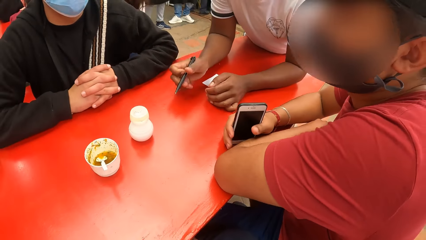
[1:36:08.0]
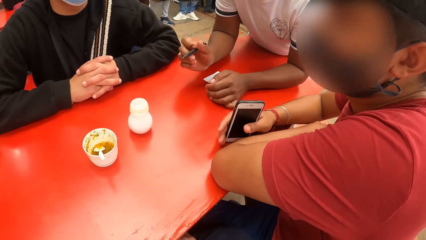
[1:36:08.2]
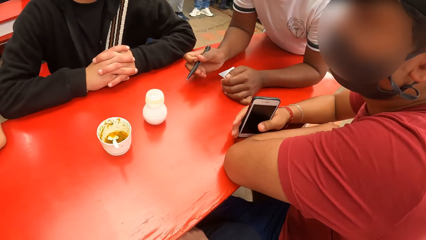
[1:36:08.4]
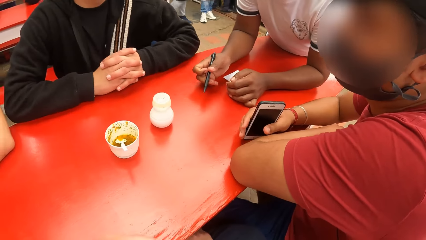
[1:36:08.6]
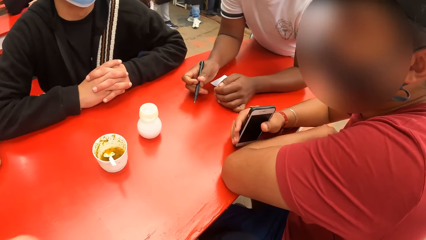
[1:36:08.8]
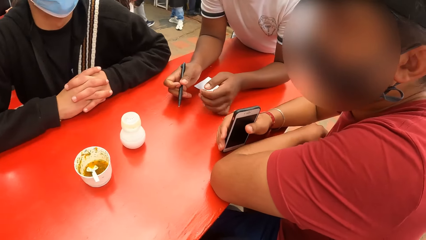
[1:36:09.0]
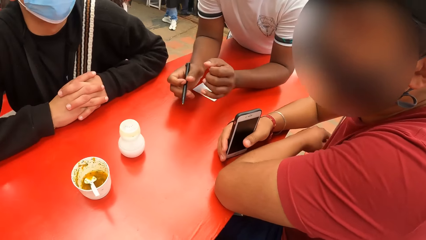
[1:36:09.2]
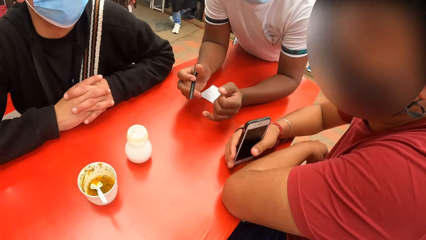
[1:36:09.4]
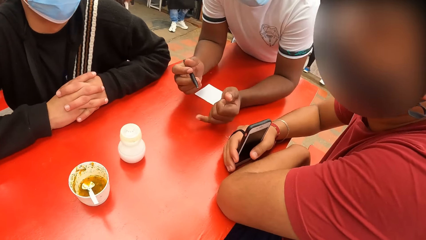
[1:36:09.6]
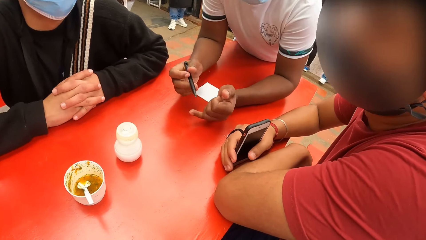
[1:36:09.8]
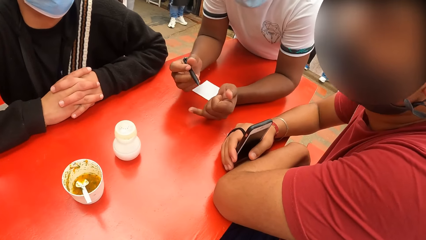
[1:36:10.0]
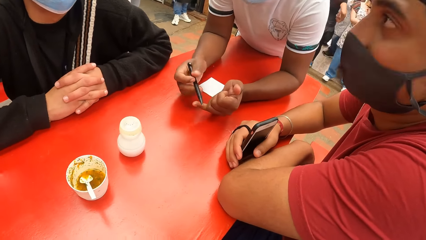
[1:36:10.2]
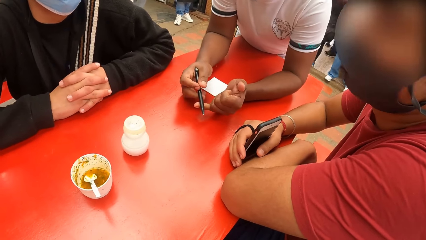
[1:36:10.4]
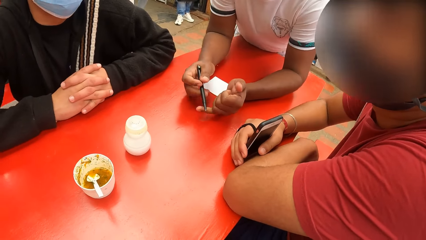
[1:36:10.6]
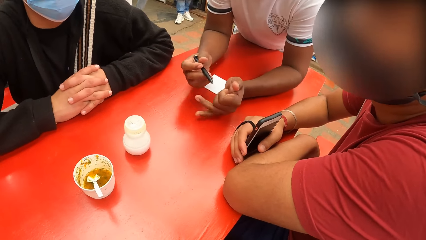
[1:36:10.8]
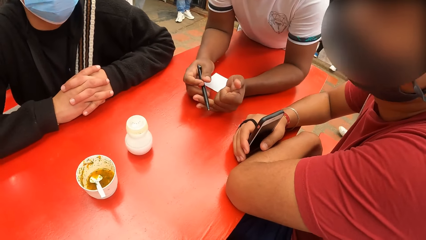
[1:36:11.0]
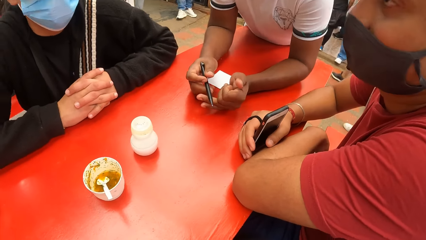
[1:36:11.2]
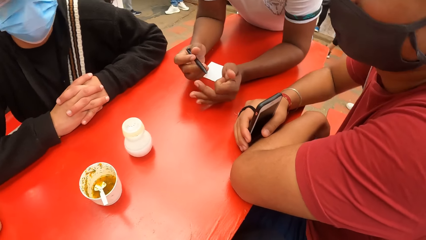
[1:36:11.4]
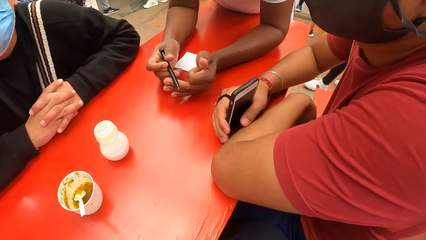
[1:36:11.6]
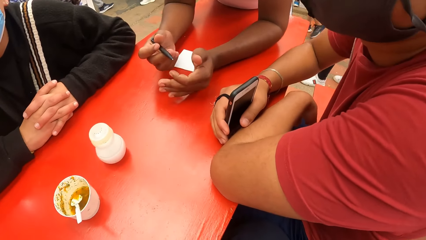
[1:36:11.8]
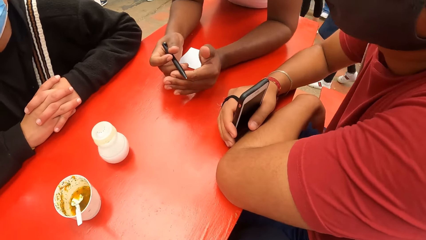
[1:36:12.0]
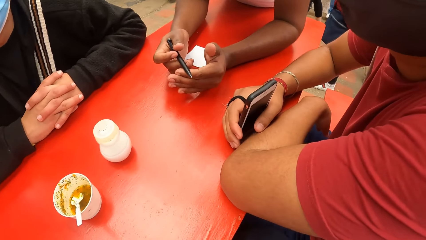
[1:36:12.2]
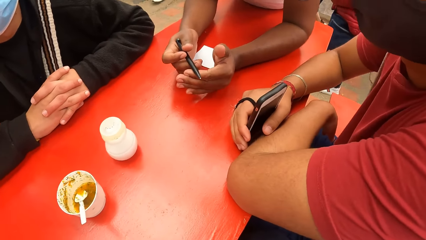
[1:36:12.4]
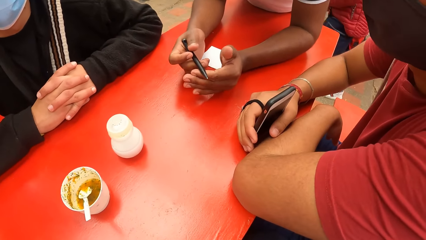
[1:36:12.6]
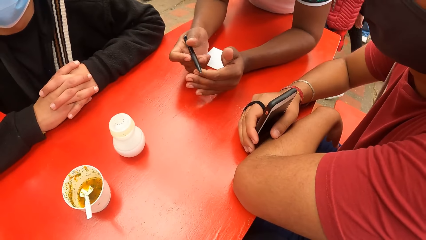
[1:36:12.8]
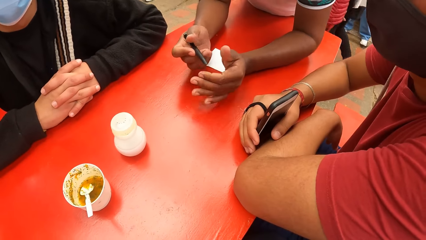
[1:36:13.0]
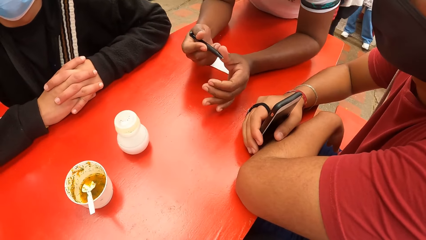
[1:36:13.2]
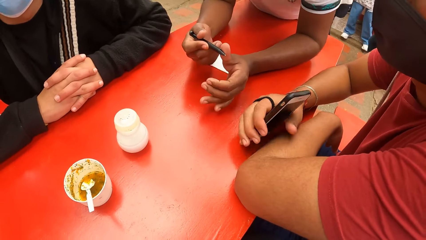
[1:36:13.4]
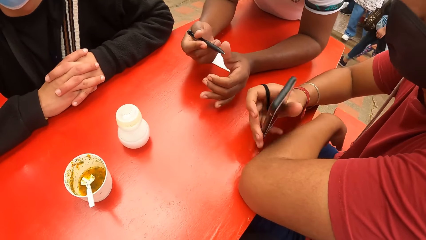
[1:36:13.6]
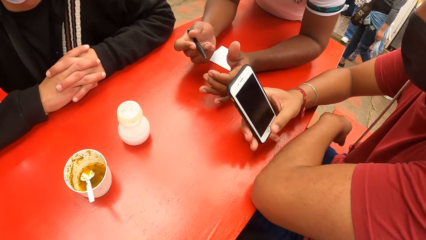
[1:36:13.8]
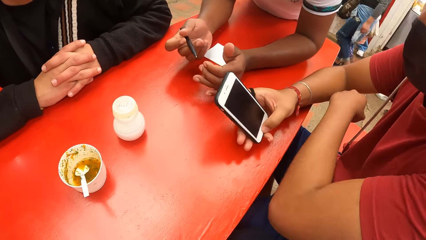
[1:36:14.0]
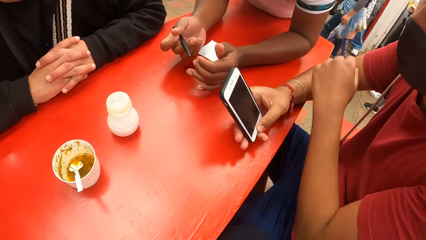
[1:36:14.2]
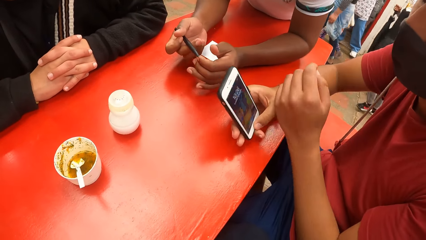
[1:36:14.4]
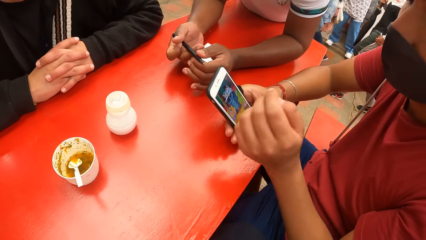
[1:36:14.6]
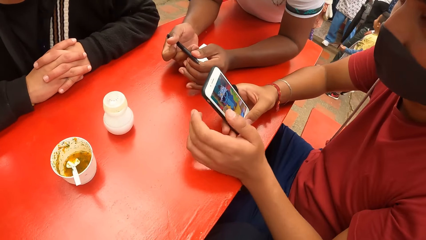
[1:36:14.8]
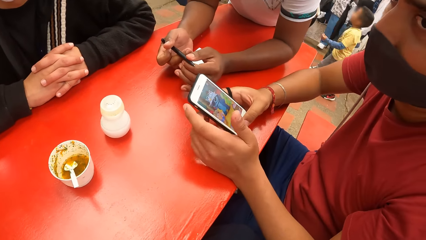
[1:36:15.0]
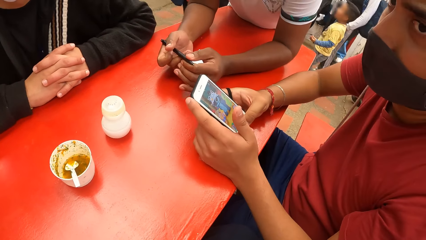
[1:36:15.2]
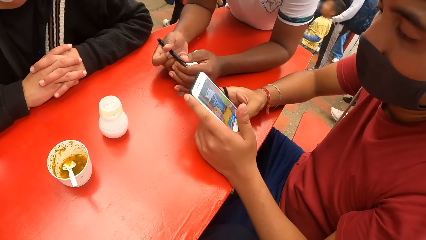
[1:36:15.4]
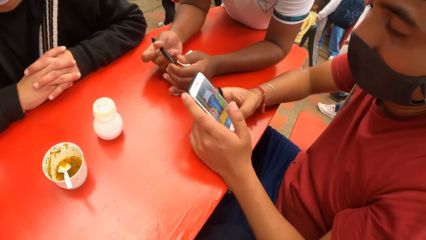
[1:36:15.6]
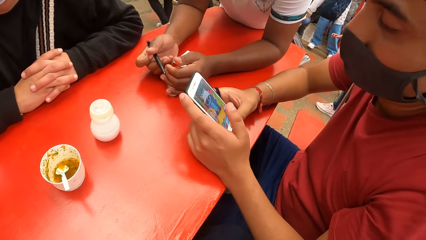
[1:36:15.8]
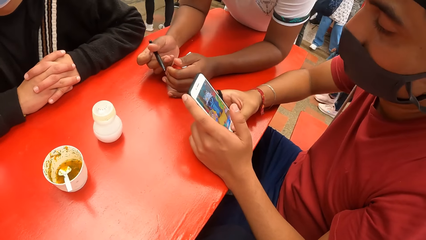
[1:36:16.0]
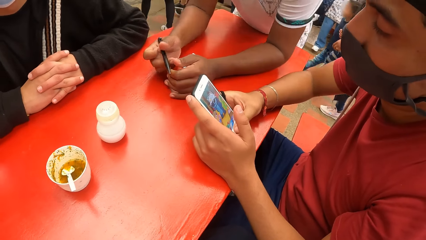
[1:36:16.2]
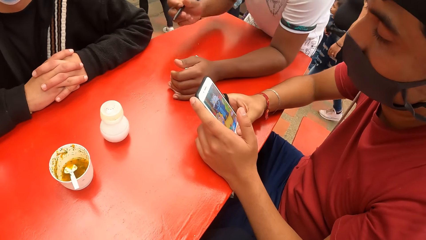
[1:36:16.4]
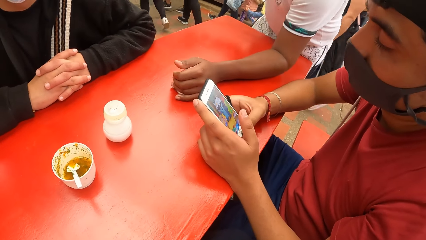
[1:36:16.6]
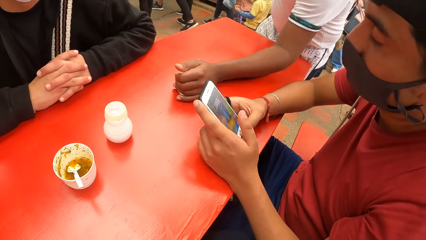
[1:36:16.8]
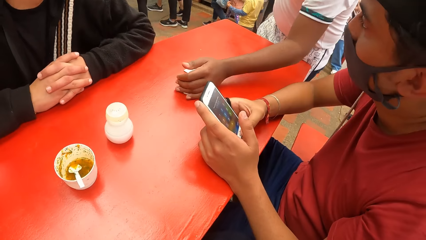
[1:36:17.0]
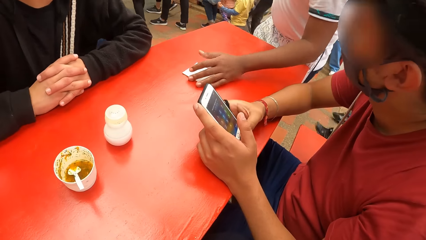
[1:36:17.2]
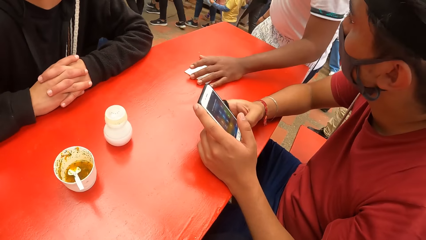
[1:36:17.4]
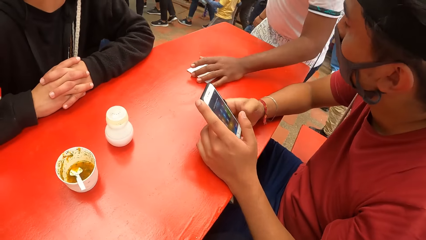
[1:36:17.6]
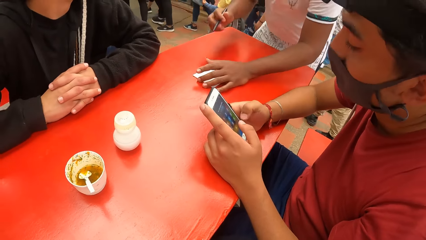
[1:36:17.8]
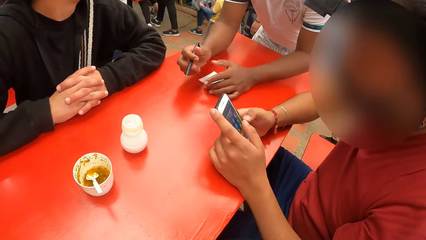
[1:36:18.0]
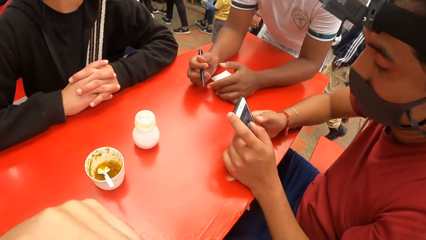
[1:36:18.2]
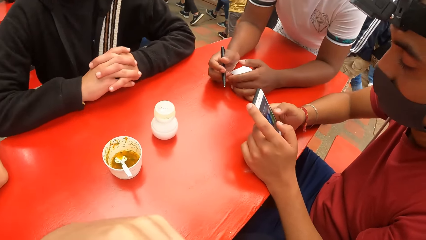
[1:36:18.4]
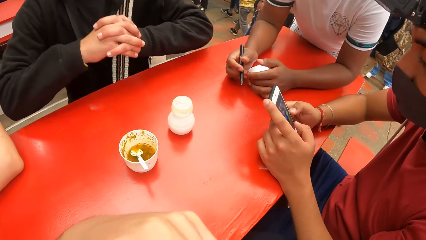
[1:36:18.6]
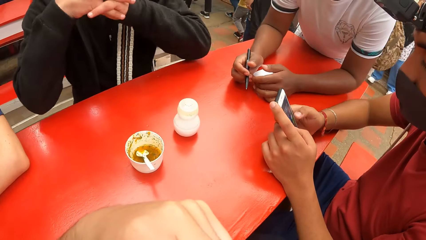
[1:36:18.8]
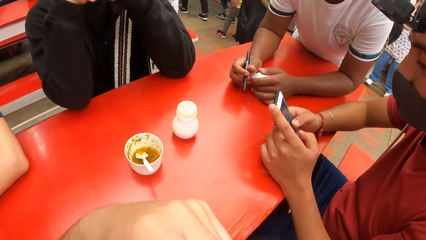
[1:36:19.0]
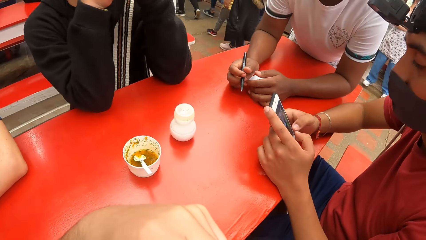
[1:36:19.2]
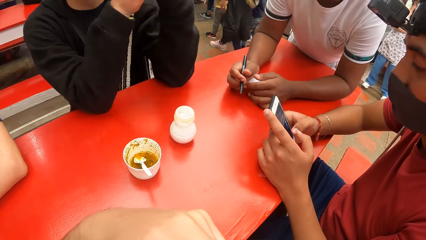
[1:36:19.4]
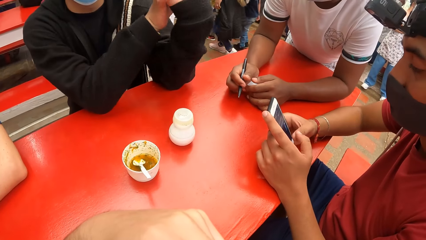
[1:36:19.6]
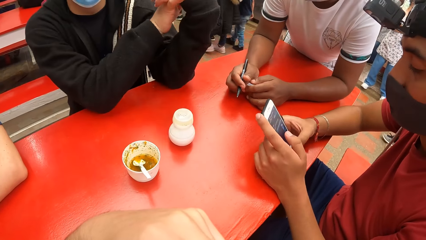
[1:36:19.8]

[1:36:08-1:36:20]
The waiter counts on his left fingers. The third man operates his phone with his hands.

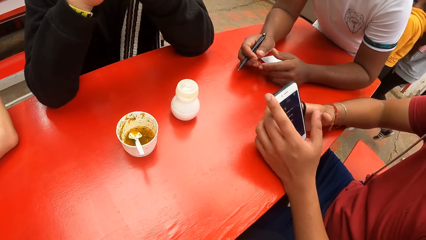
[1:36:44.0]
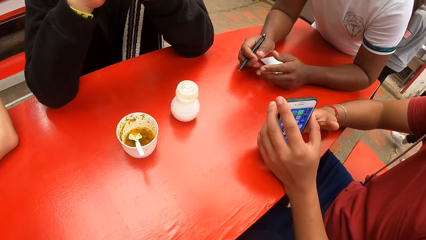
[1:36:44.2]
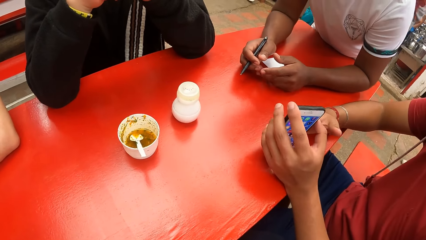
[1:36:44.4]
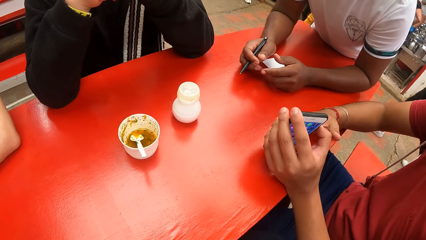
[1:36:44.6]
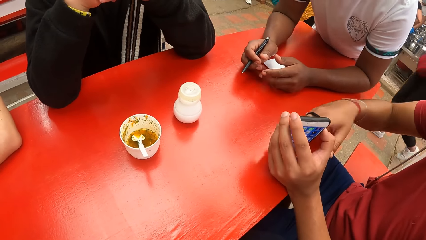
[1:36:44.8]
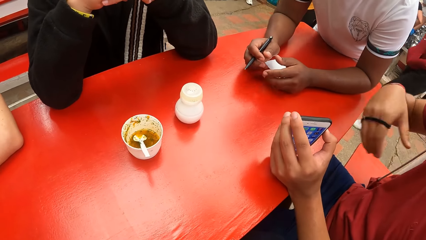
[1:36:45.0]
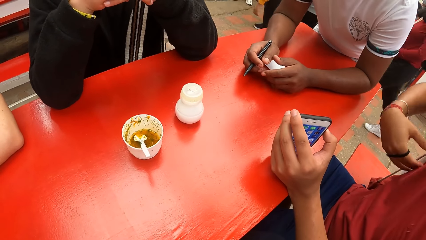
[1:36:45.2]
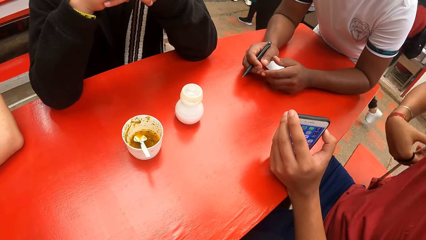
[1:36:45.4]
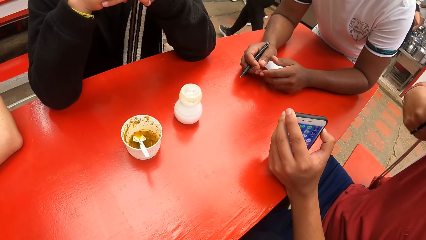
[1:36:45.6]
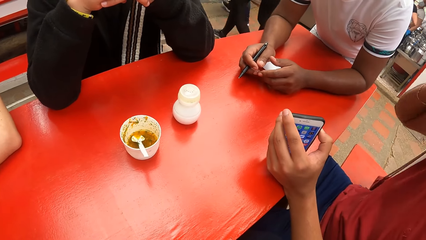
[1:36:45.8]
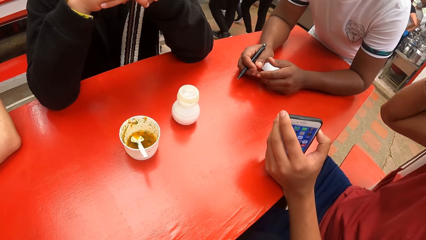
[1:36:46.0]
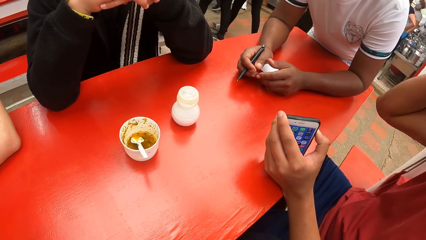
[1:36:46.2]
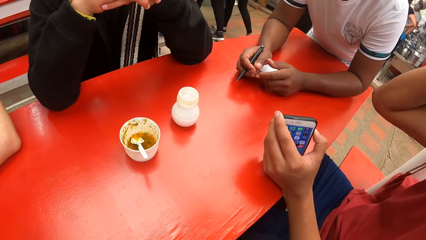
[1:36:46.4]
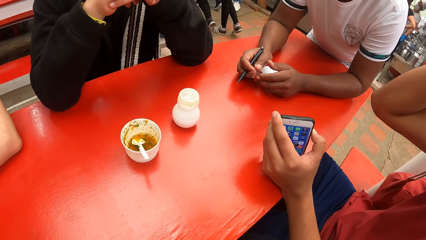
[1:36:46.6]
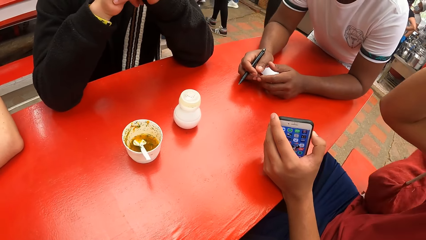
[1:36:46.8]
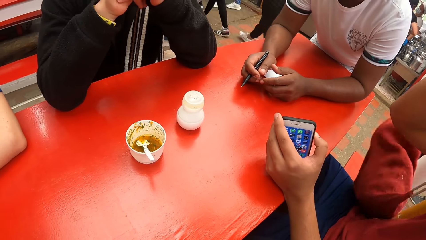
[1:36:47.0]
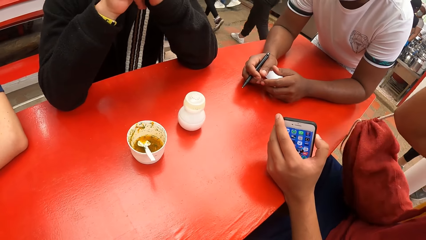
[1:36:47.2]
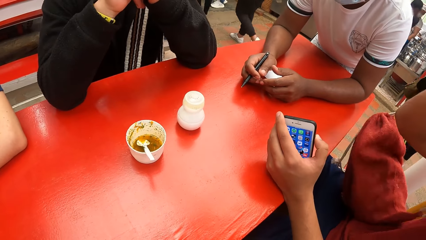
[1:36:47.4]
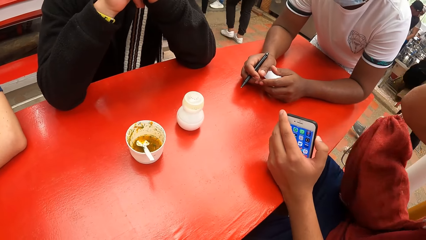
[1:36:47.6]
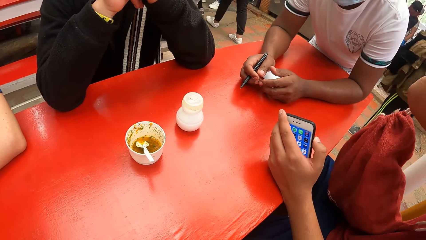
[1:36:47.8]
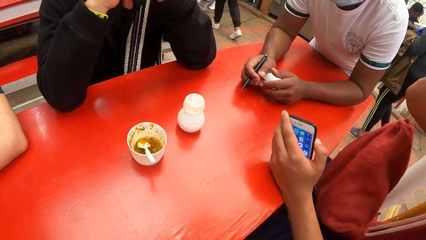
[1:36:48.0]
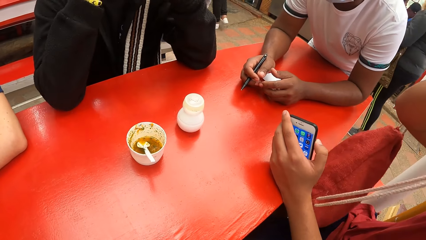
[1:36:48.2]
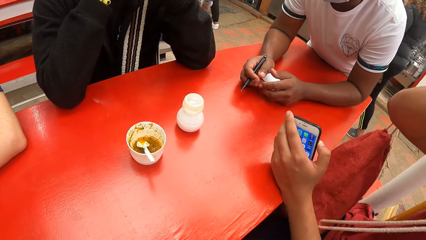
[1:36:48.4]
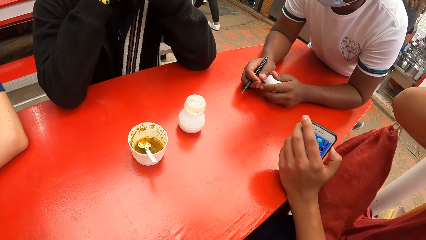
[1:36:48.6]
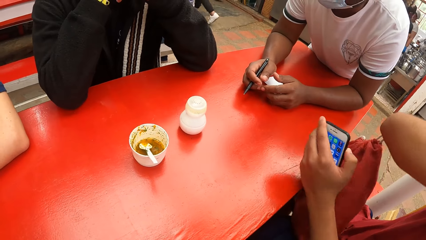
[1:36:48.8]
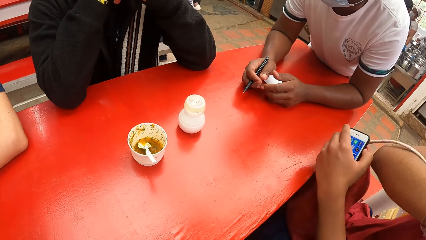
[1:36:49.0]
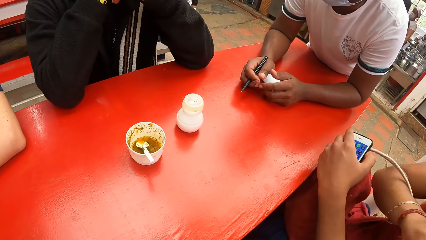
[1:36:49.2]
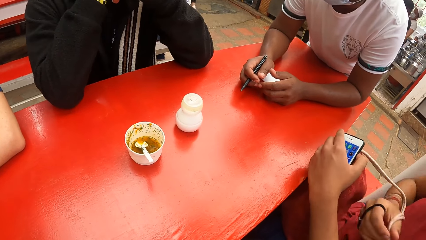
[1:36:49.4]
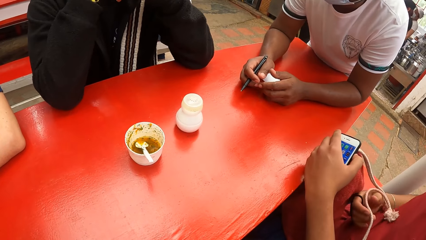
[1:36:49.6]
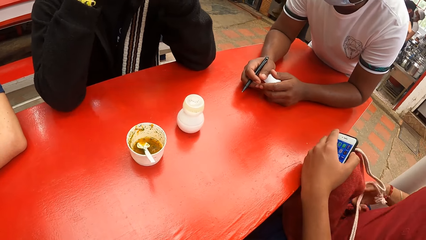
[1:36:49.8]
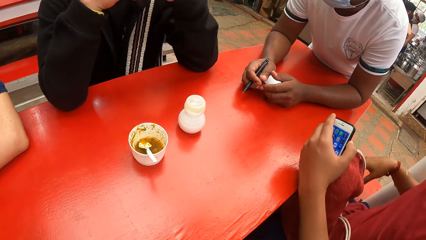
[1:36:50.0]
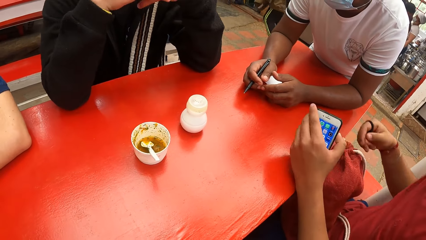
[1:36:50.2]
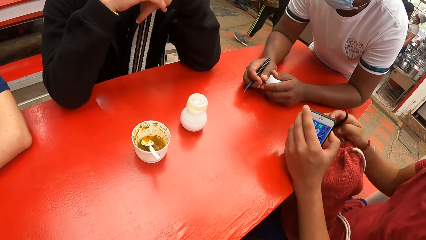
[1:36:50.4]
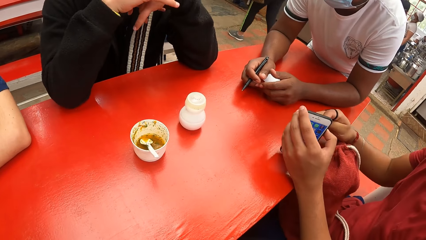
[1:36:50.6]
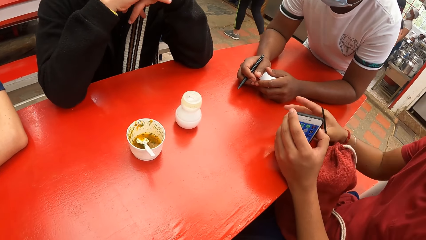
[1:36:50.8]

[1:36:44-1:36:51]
The man moves his drawstring bag to his legs with his right hand.
